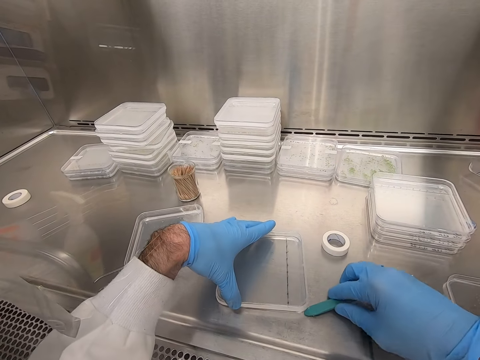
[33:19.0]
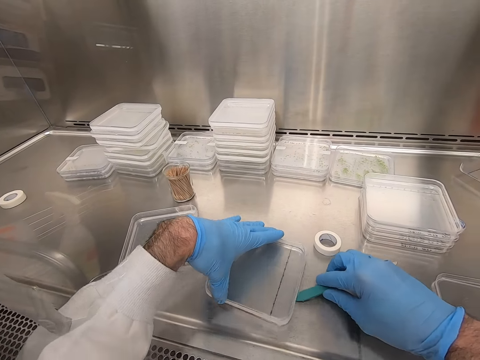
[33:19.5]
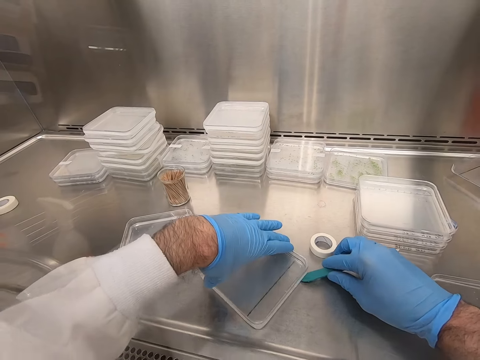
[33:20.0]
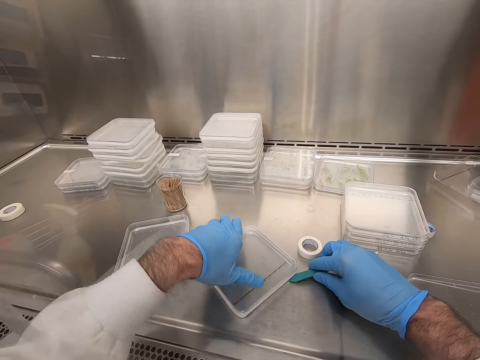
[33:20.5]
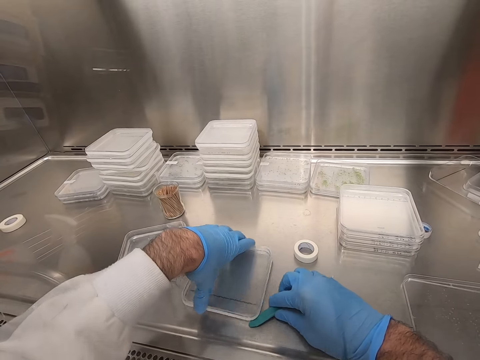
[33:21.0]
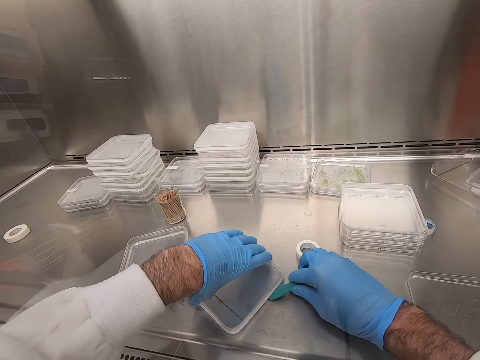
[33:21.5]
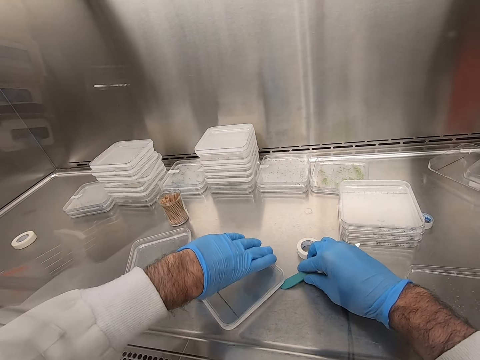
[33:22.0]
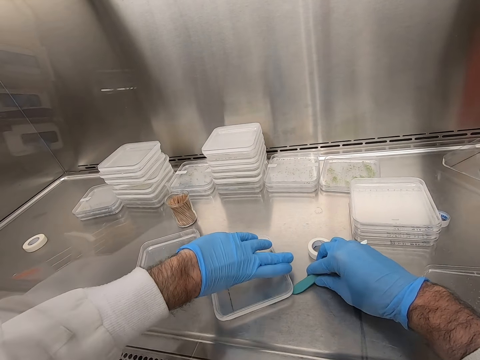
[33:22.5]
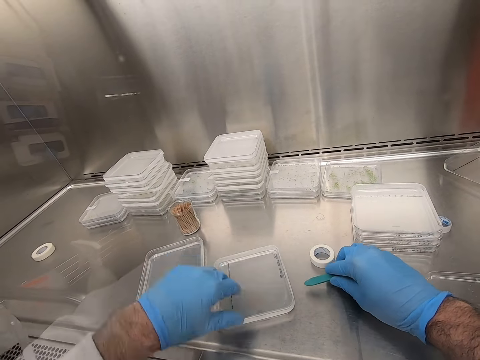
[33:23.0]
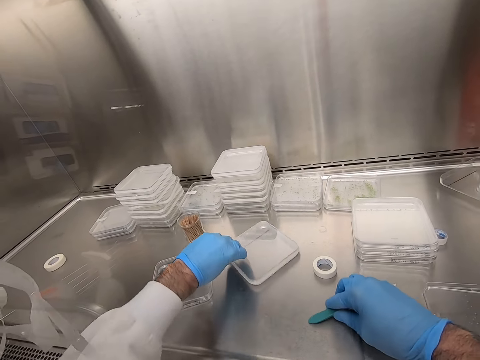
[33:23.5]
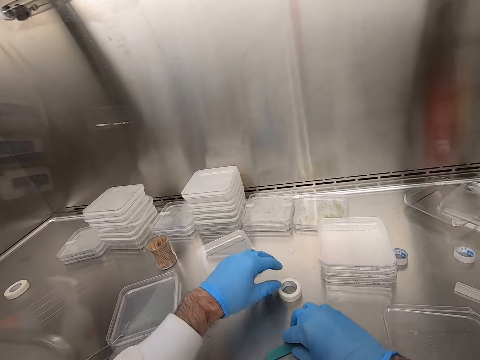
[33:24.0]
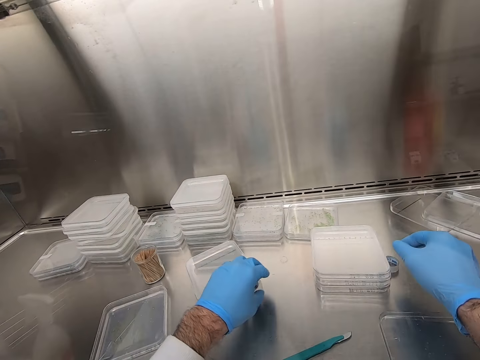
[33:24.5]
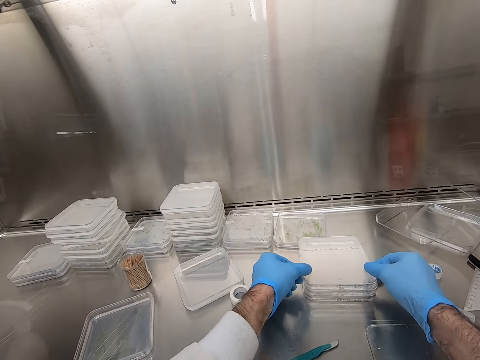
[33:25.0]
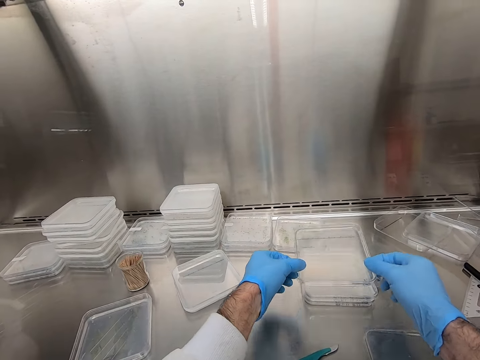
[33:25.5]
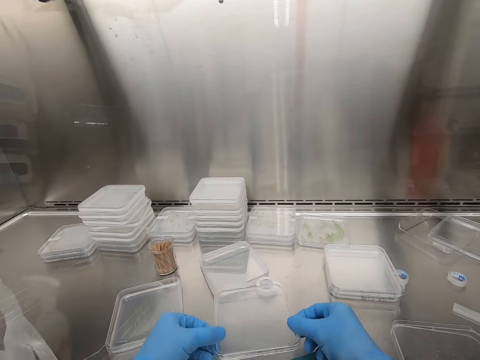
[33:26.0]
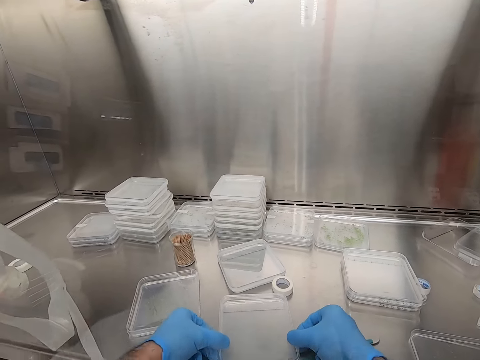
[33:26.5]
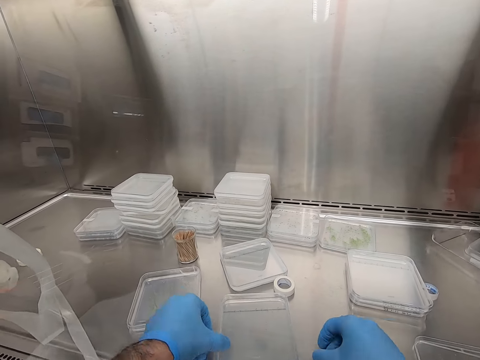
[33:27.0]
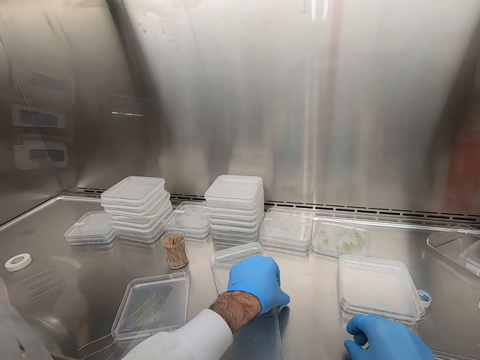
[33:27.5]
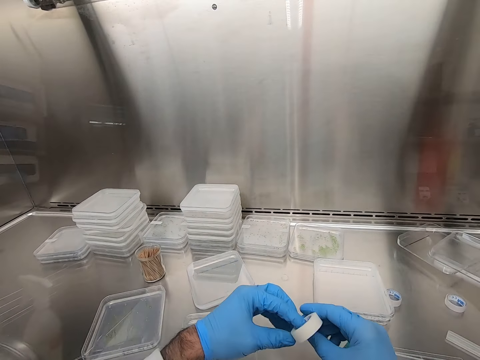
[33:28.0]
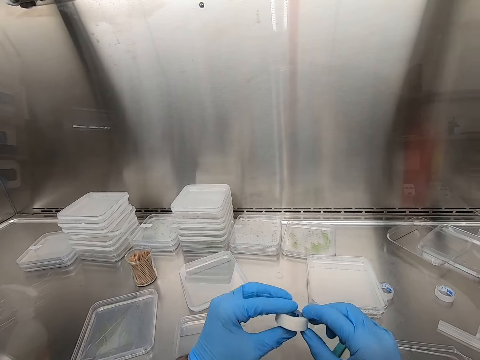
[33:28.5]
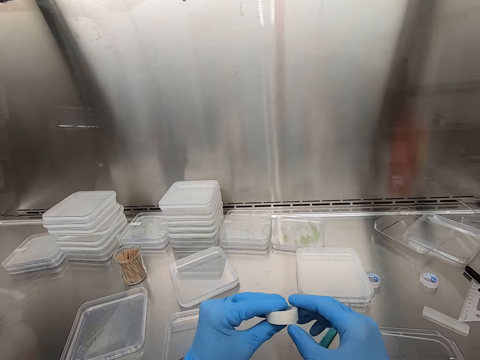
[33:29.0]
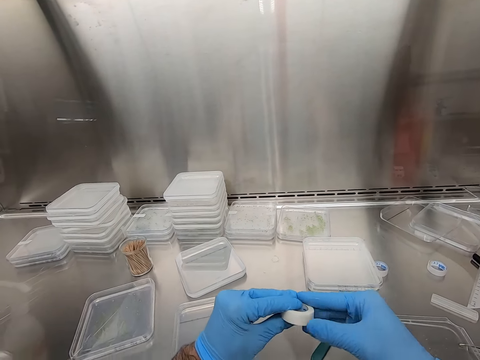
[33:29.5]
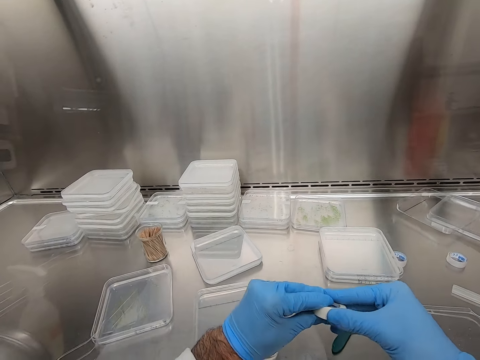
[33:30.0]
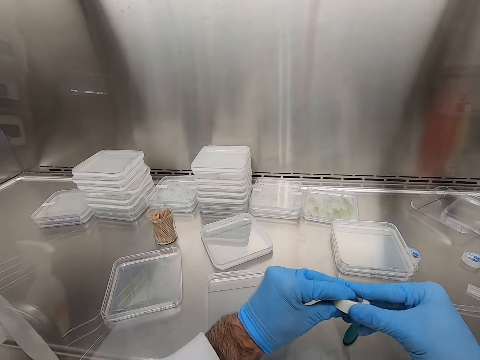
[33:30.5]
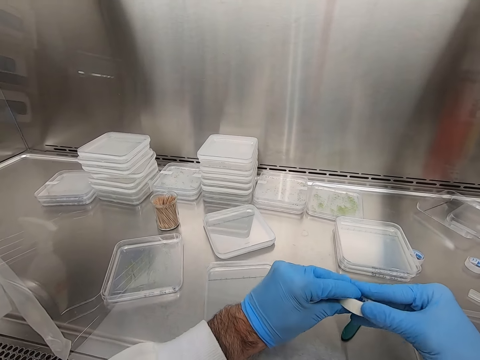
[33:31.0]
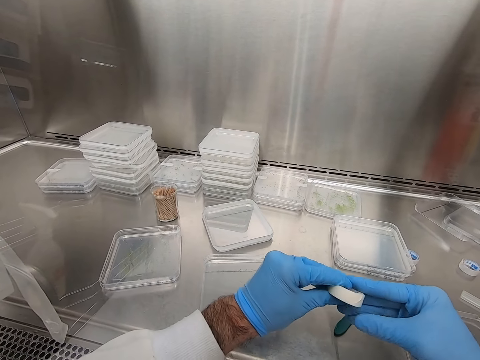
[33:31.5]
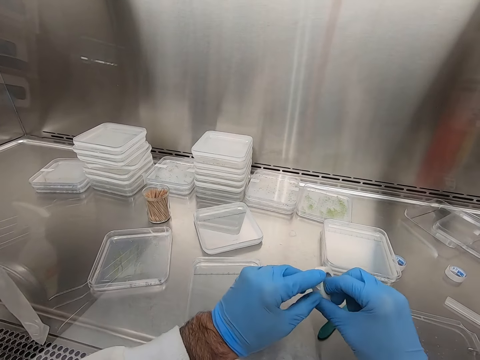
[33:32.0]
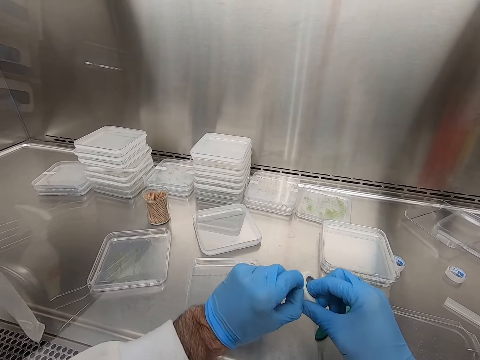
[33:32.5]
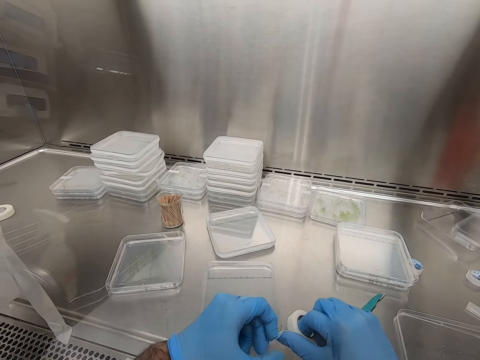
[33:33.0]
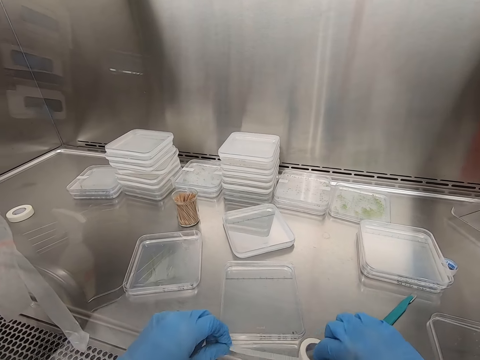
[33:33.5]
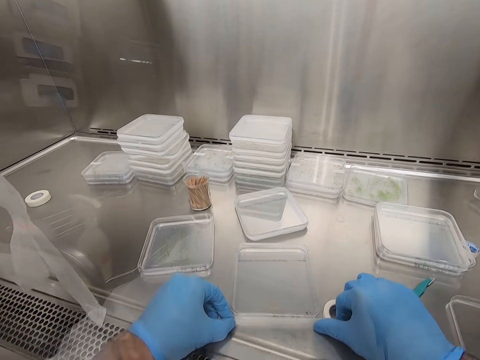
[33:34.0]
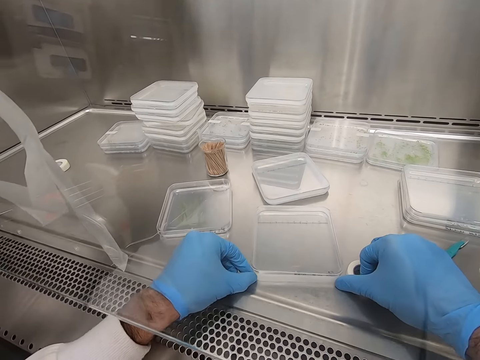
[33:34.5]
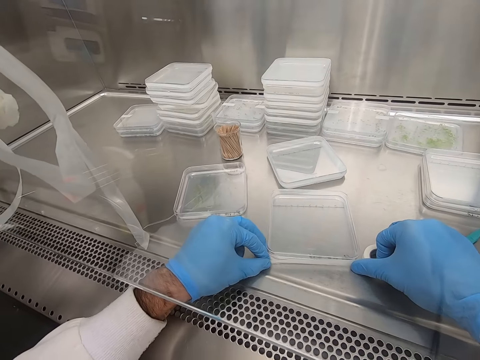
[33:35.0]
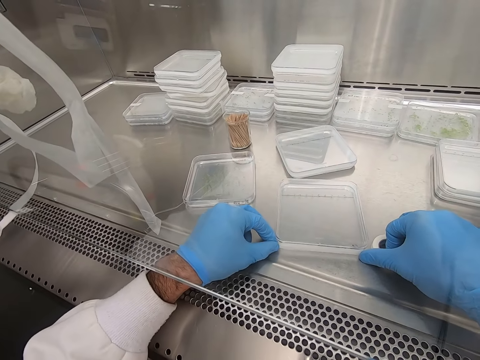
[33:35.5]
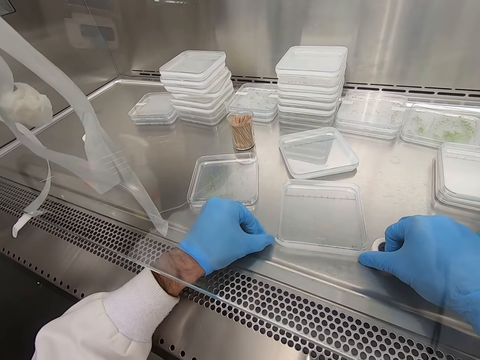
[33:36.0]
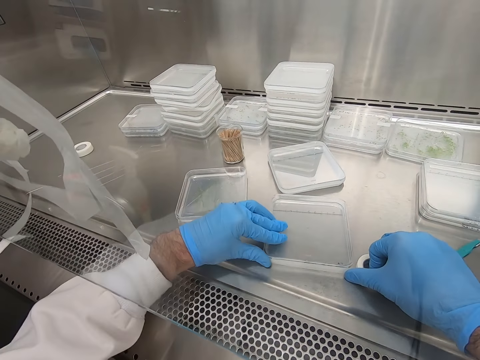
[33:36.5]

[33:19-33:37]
The camera wearer pushes the plastic aside. They pick a glass case or plastic. They place the glass case on the table. They pick a sellotape or tape from the table. They roll the tape in hand. They peel the sellotape. They cover the glass with the sellotape.

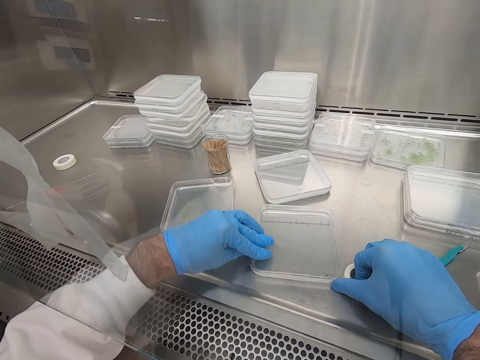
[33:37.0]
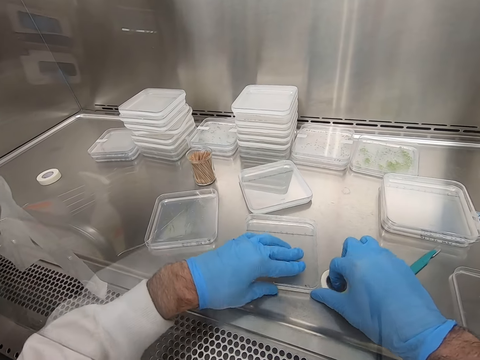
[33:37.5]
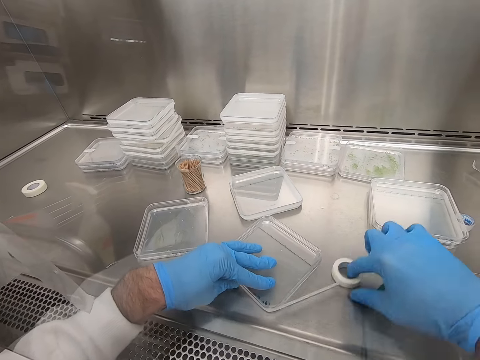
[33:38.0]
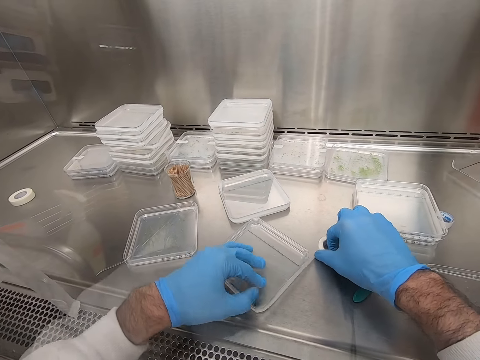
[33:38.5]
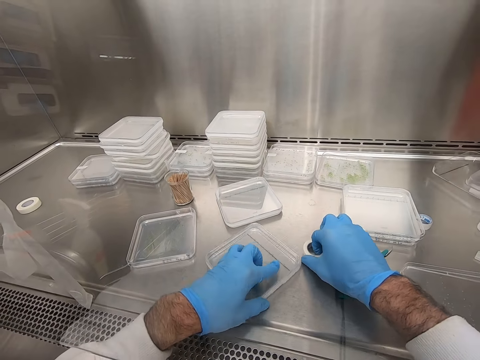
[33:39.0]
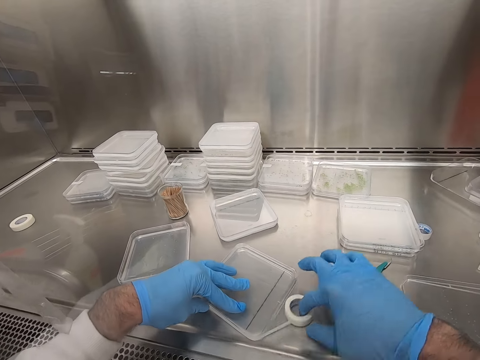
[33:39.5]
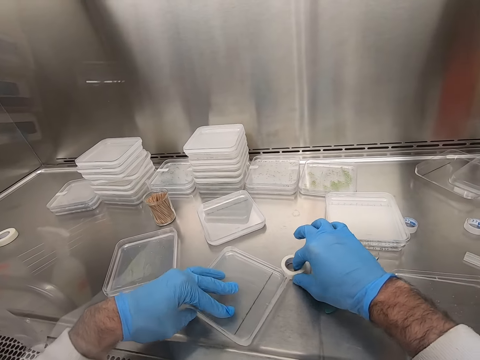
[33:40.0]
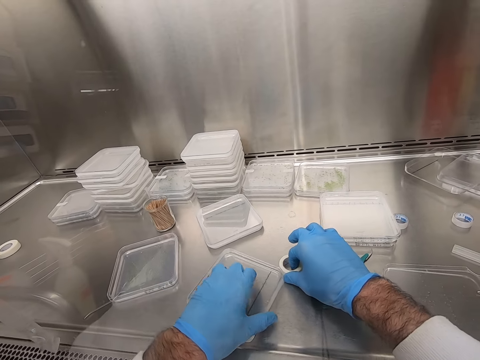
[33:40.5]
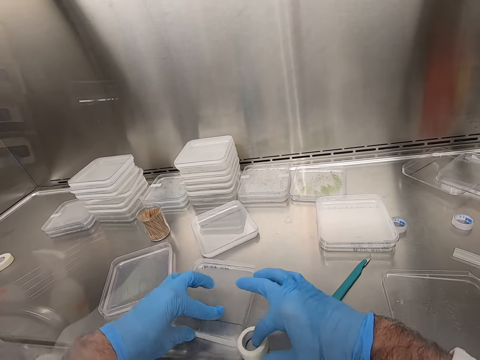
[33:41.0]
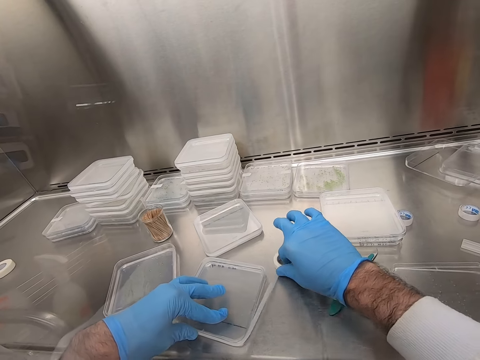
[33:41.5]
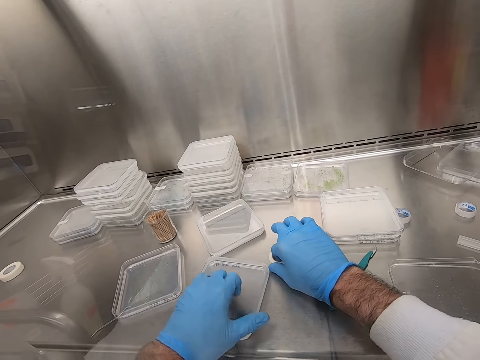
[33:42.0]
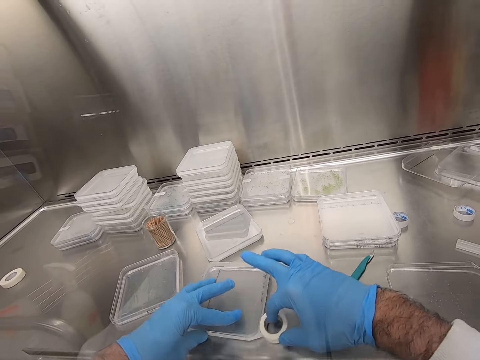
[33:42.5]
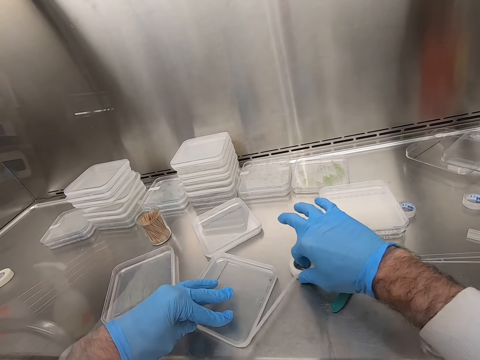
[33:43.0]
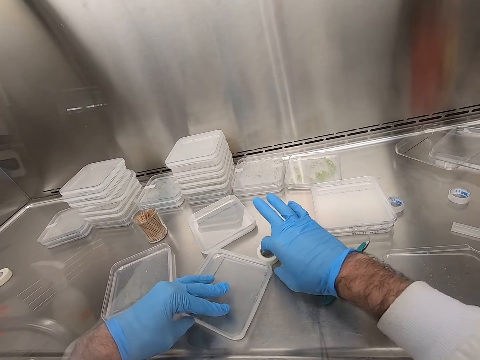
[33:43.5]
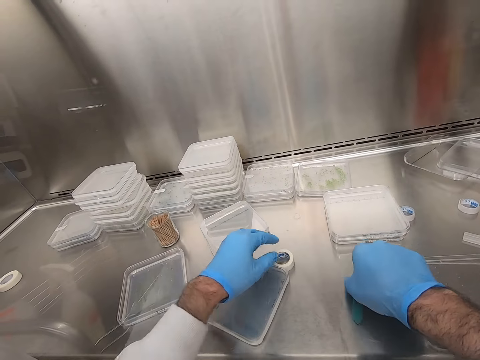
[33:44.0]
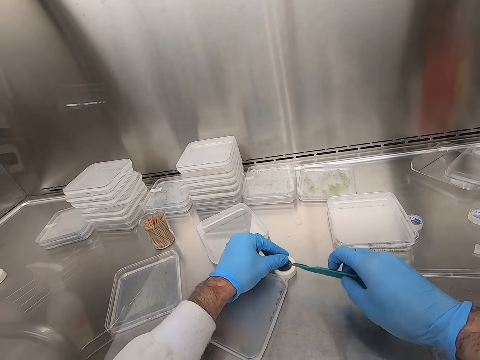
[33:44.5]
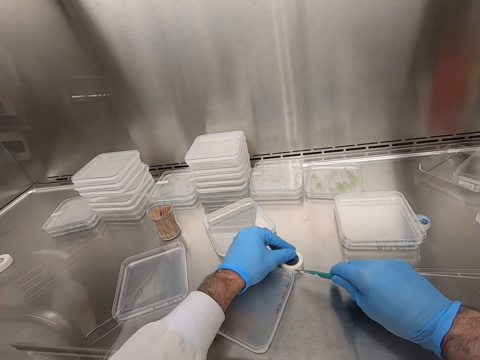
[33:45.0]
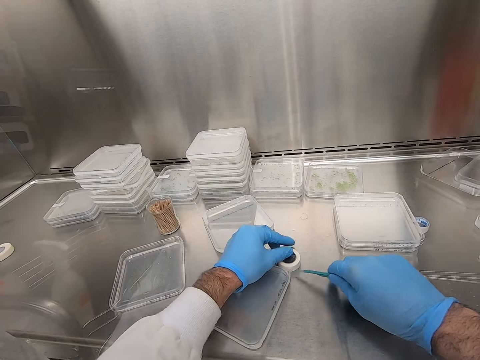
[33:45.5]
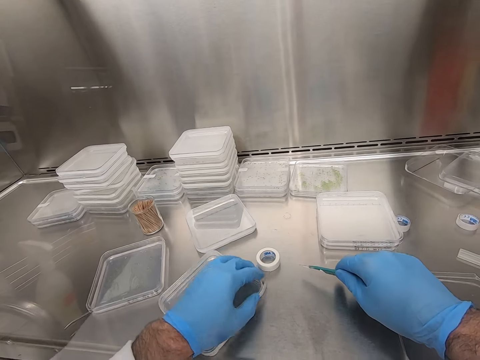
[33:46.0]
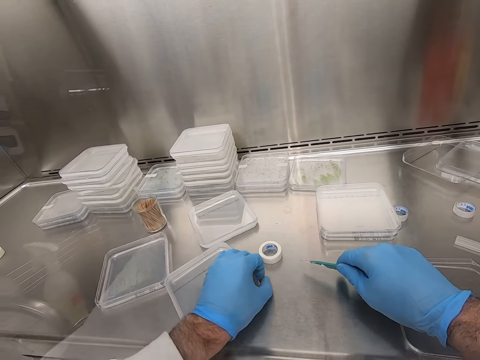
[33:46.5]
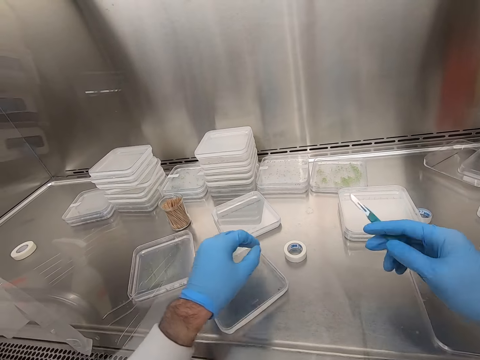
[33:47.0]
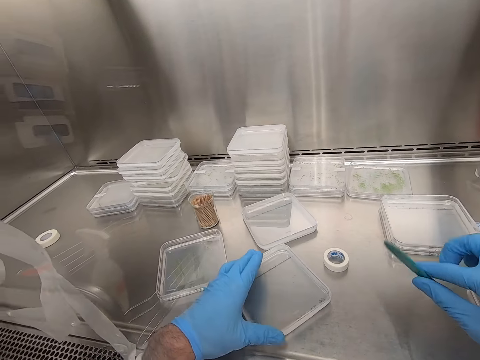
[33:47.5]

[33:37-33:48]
The camera wearer picks a knife from the table. They cut the sellotape with the knife.
